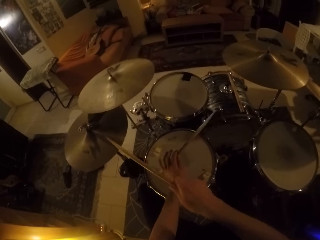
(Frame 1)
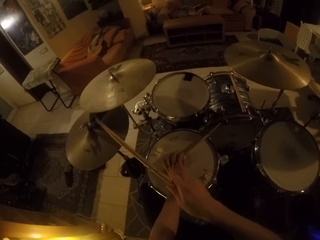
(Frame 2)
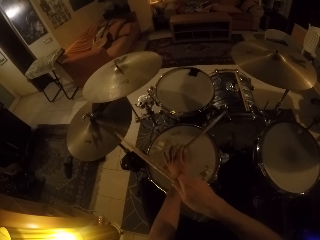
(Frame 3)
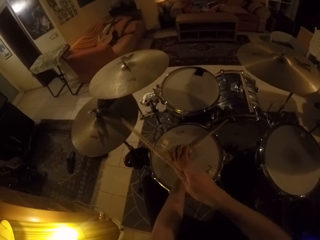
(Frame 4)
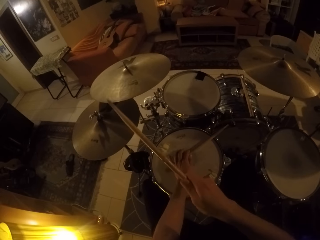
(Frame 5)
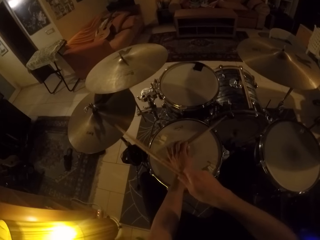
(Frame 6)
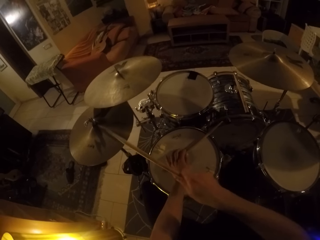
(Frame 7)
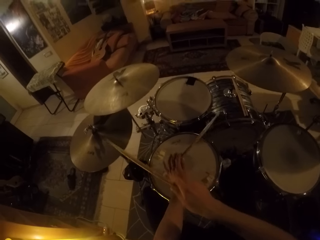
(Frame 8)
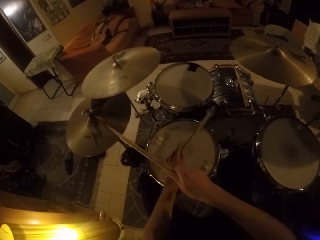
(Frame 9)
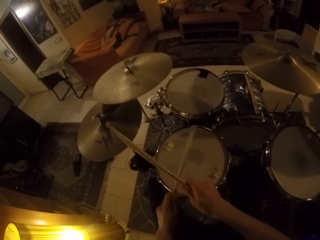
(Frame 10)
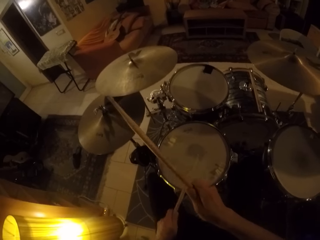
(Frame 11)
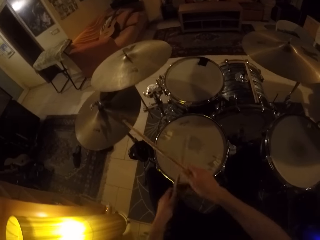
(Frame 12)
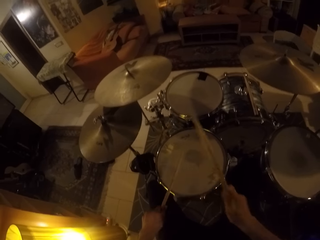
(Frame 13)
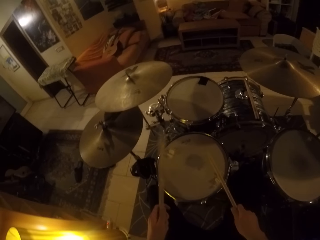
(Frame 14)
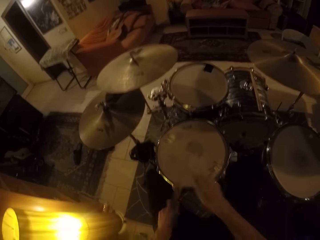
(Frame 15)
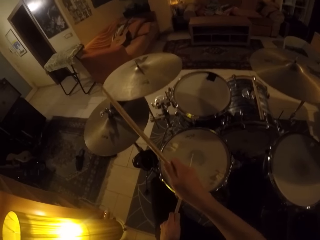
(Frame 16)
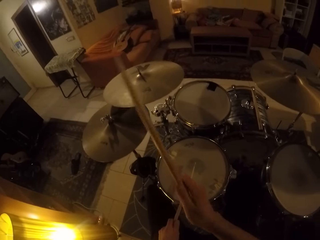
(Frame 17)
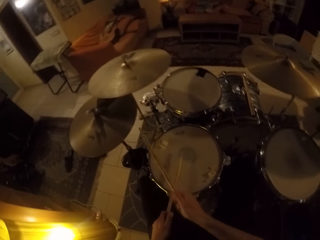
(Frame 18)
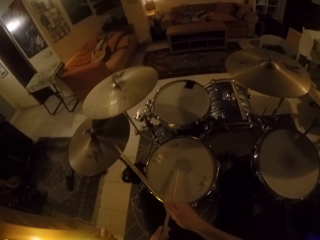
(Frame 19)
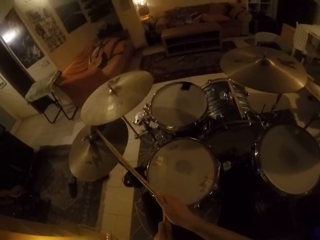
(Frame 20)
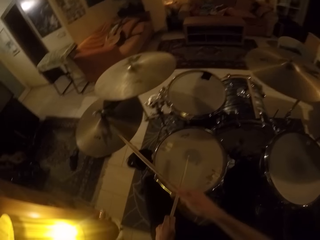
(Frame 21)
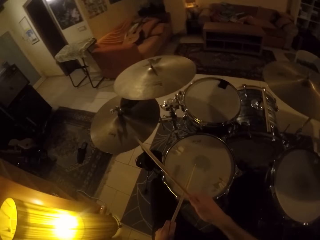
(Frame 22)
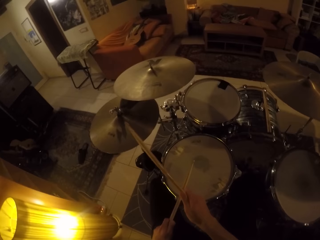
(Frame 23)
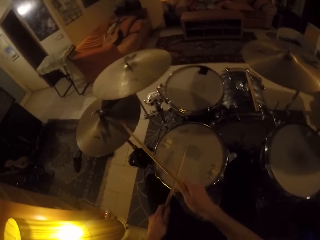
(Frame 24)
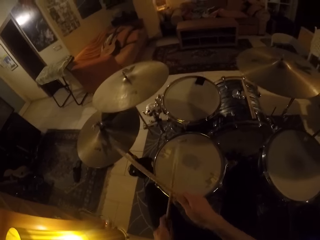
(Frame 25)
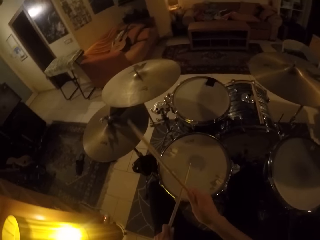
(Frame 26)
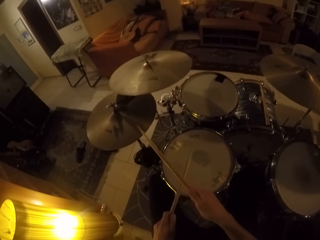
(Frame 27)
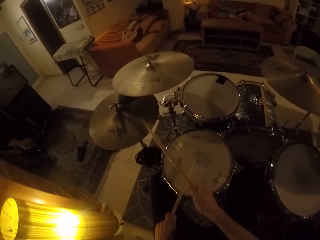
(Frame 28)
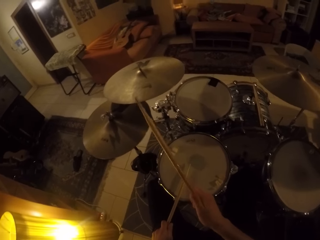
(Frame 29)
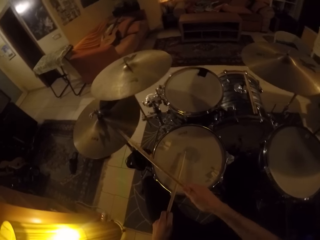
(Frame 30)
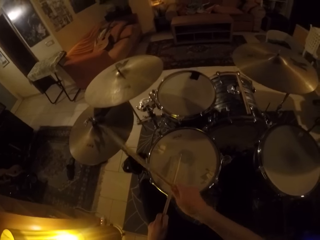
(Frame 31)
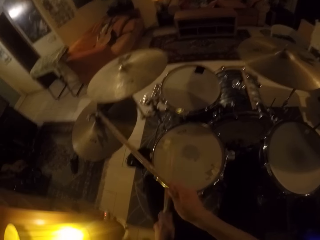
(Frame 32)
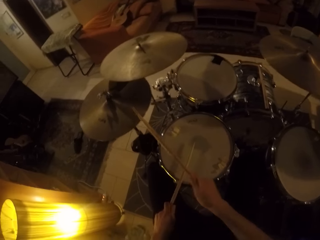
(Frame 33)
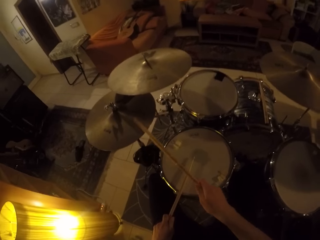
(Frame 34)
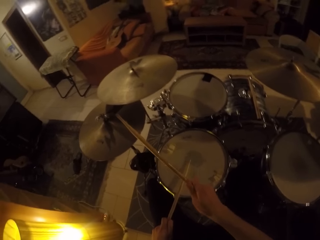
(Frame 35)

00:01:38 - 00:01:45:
The camera wearer removes his left hand from the drum.
